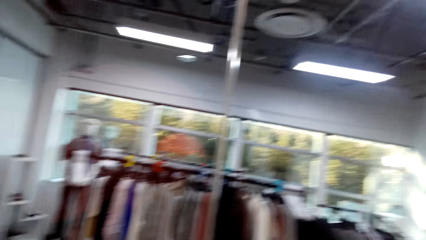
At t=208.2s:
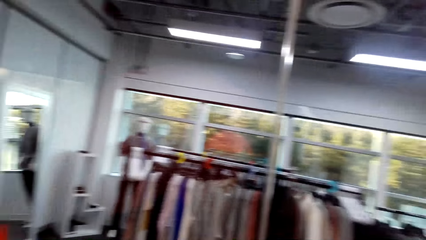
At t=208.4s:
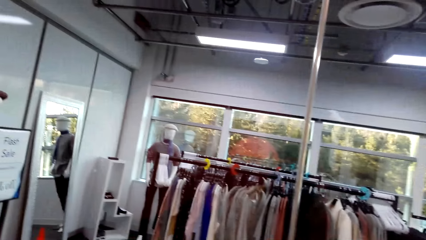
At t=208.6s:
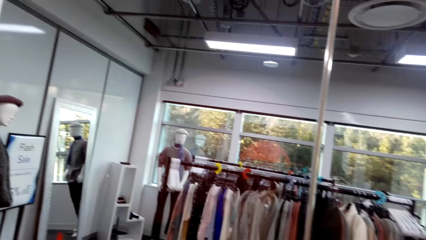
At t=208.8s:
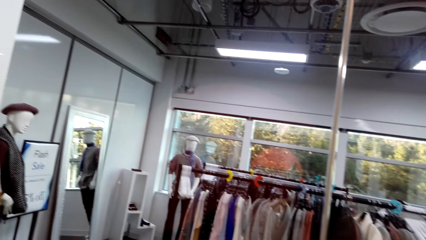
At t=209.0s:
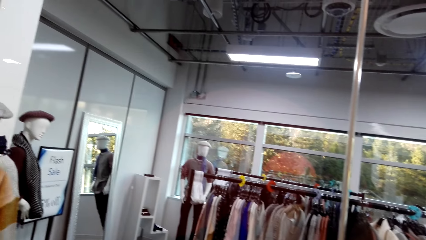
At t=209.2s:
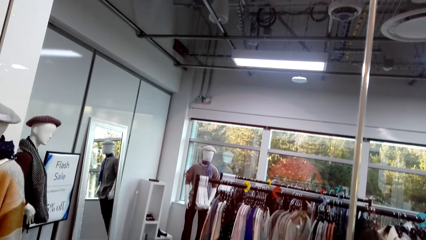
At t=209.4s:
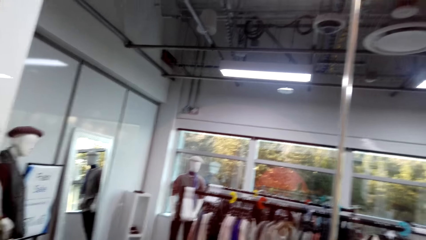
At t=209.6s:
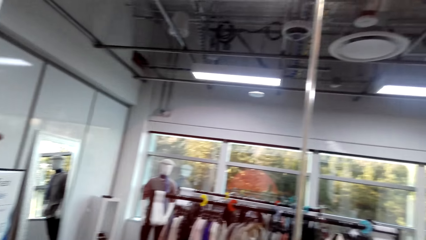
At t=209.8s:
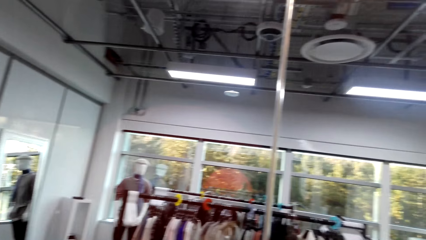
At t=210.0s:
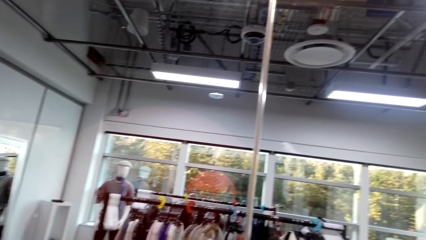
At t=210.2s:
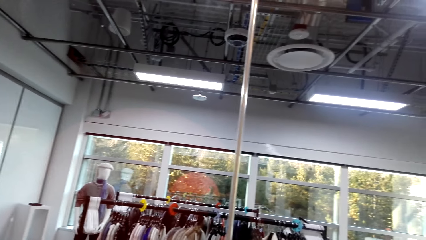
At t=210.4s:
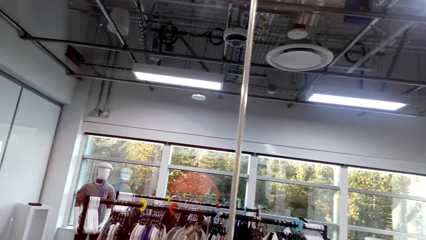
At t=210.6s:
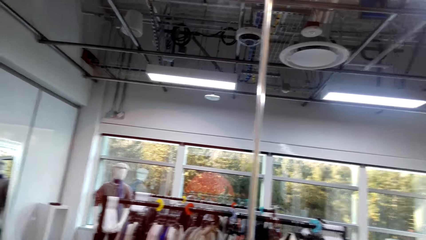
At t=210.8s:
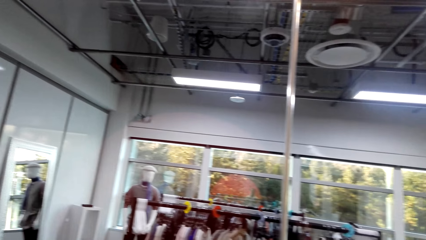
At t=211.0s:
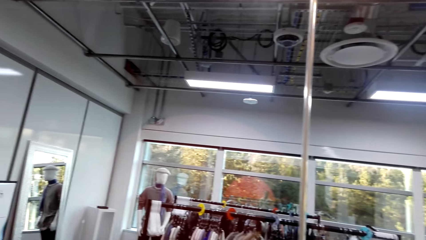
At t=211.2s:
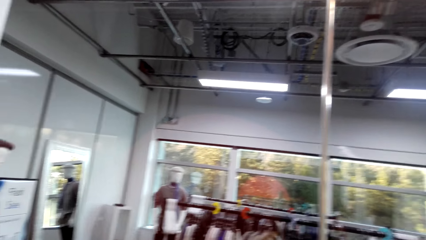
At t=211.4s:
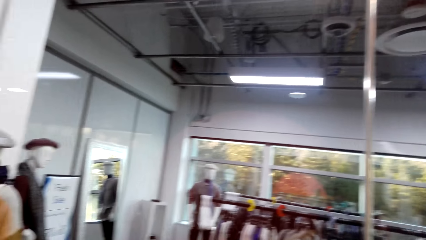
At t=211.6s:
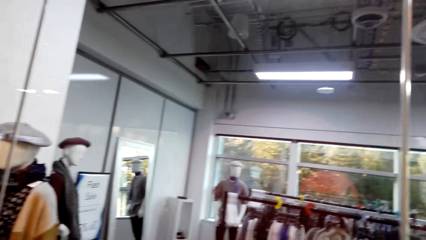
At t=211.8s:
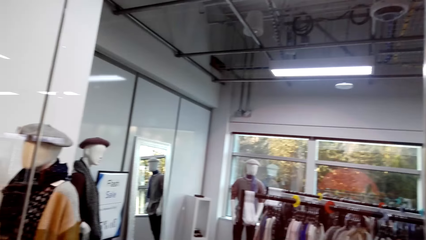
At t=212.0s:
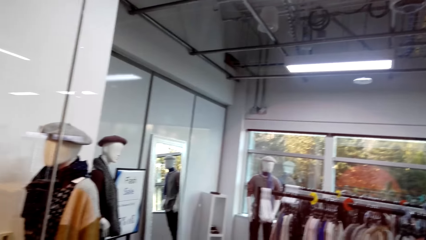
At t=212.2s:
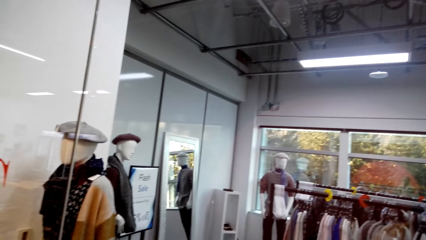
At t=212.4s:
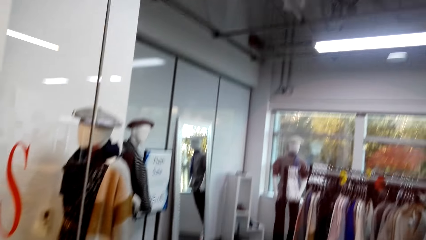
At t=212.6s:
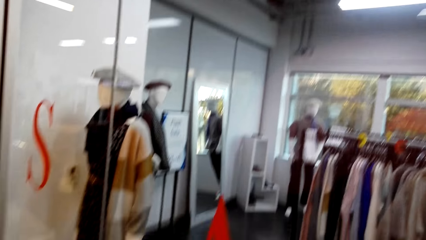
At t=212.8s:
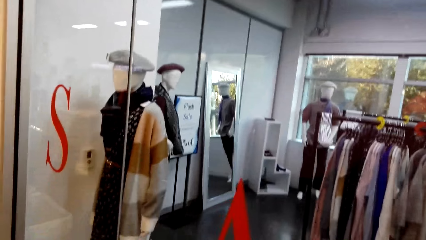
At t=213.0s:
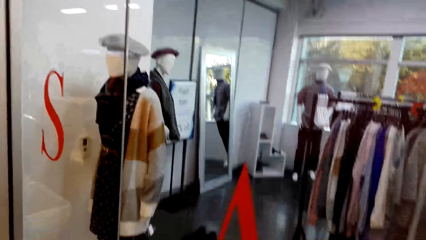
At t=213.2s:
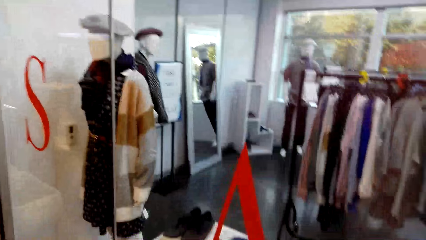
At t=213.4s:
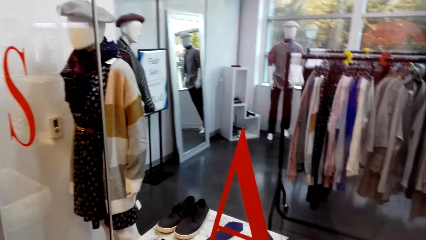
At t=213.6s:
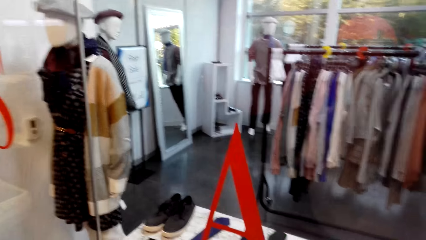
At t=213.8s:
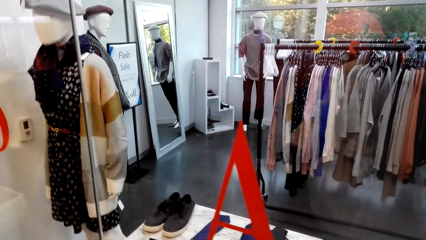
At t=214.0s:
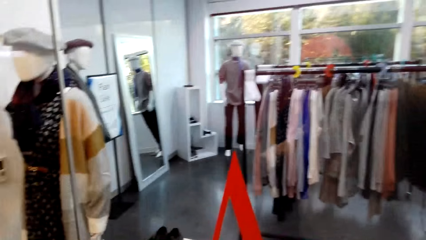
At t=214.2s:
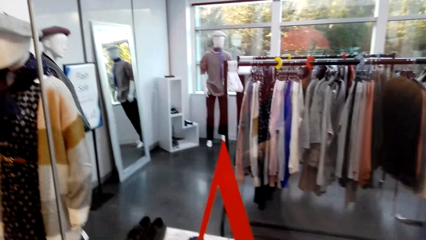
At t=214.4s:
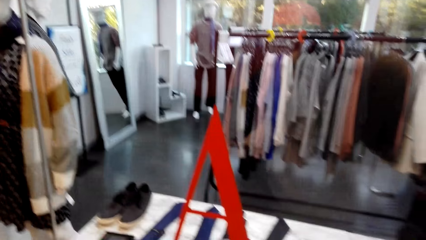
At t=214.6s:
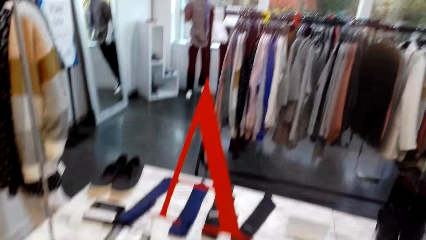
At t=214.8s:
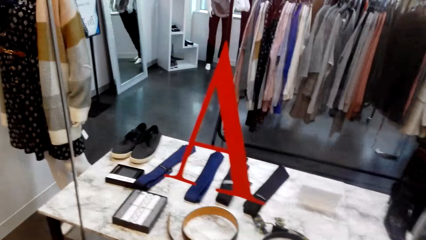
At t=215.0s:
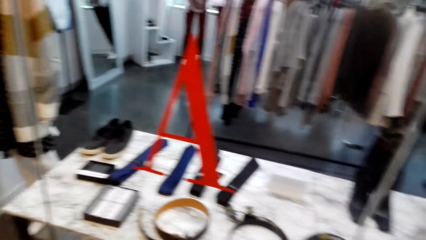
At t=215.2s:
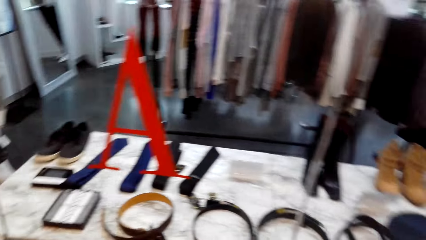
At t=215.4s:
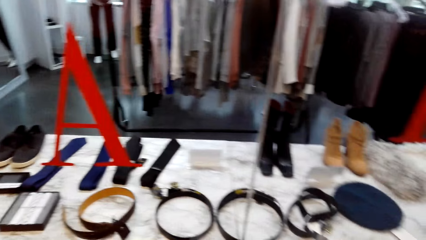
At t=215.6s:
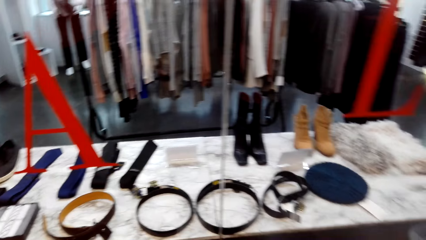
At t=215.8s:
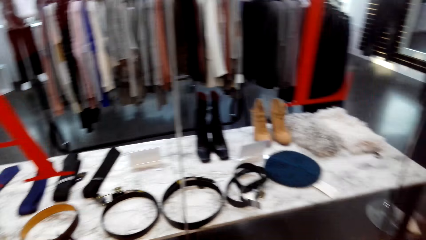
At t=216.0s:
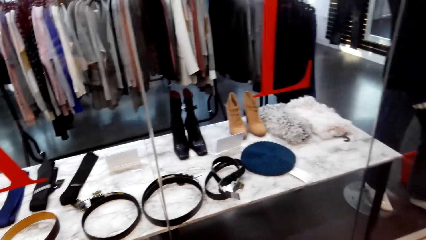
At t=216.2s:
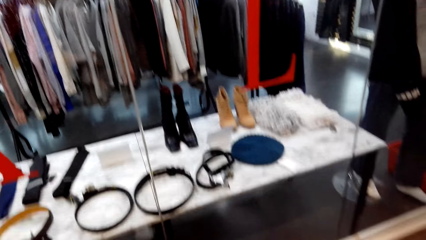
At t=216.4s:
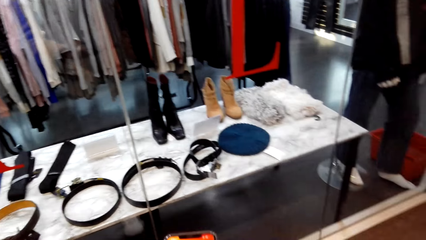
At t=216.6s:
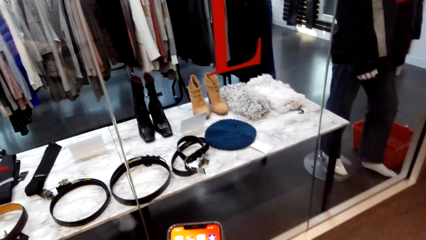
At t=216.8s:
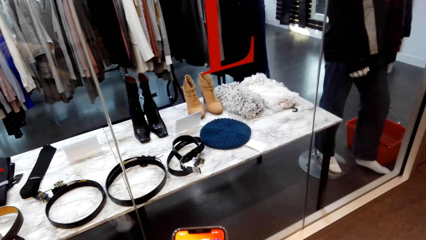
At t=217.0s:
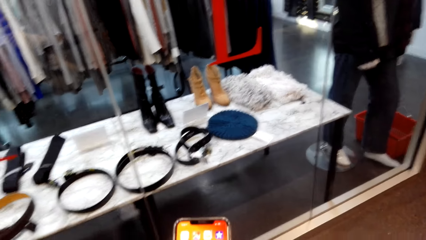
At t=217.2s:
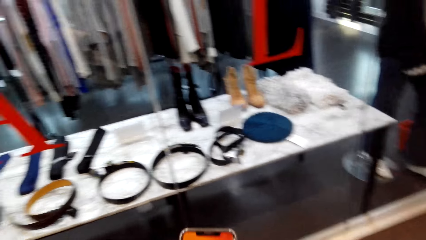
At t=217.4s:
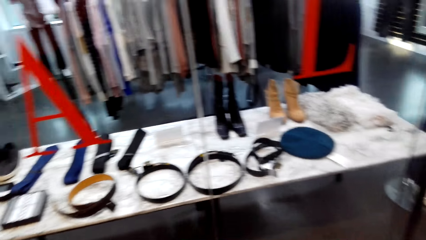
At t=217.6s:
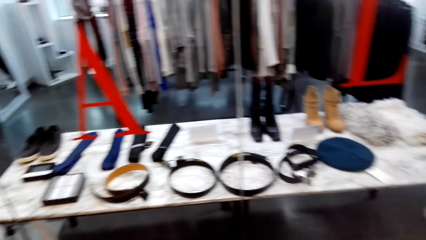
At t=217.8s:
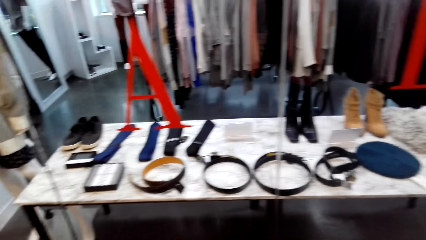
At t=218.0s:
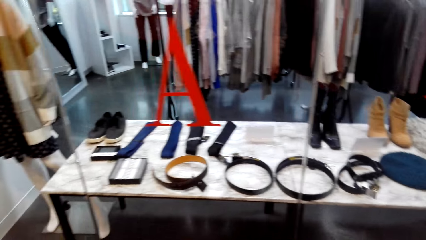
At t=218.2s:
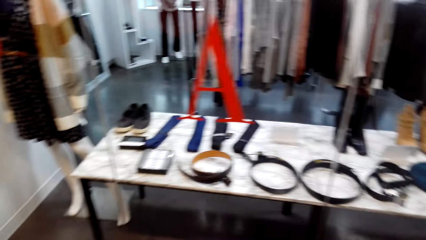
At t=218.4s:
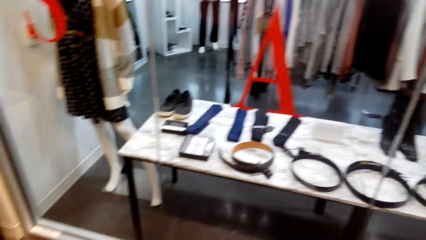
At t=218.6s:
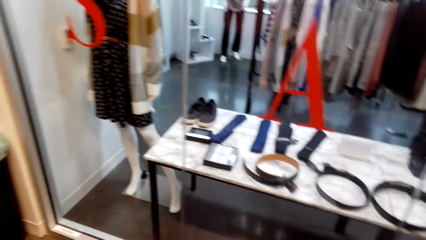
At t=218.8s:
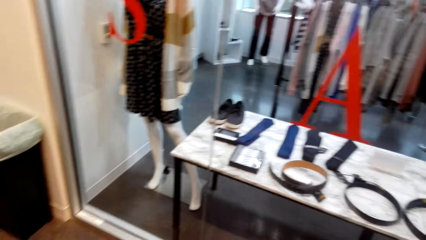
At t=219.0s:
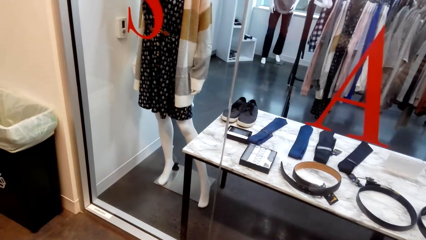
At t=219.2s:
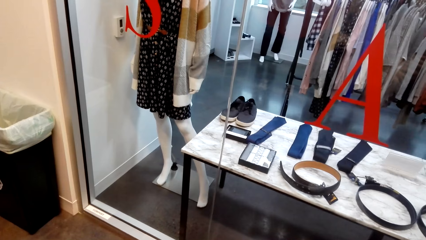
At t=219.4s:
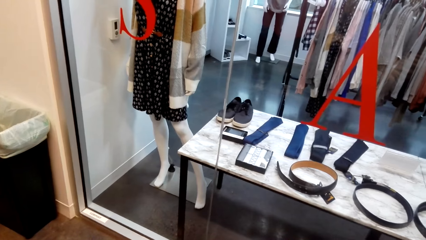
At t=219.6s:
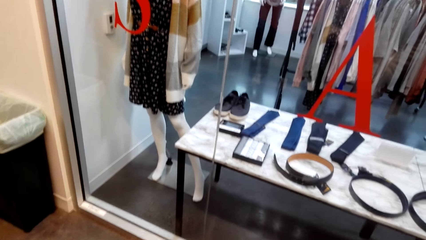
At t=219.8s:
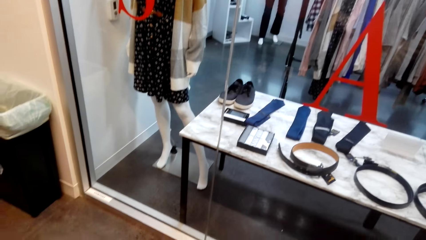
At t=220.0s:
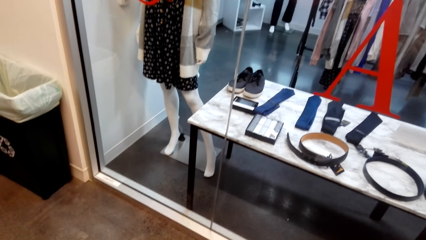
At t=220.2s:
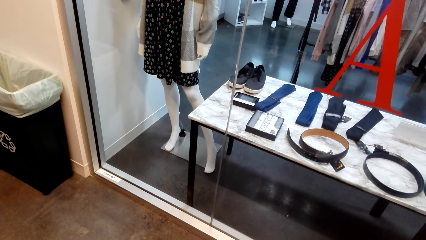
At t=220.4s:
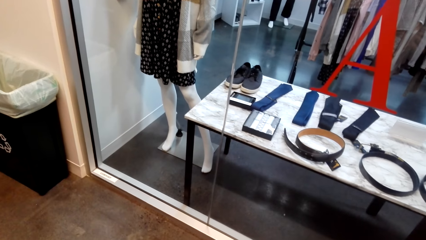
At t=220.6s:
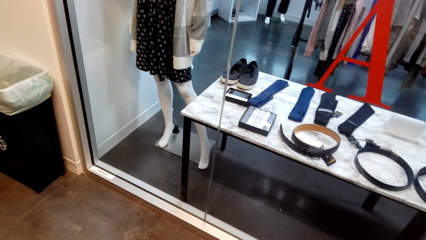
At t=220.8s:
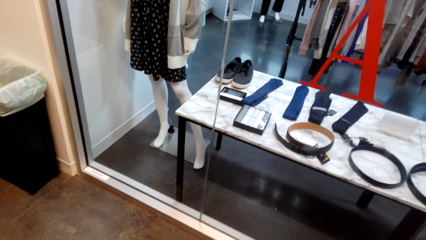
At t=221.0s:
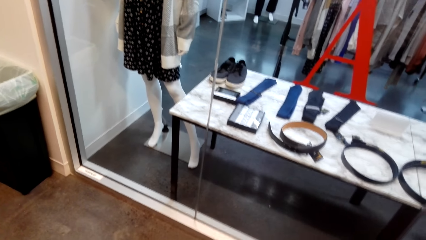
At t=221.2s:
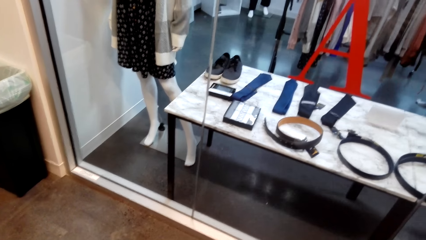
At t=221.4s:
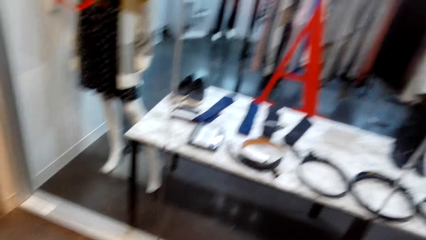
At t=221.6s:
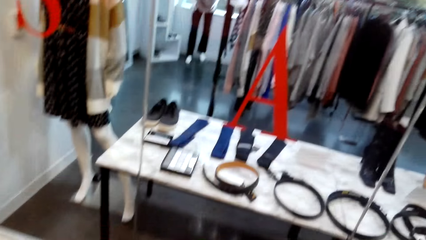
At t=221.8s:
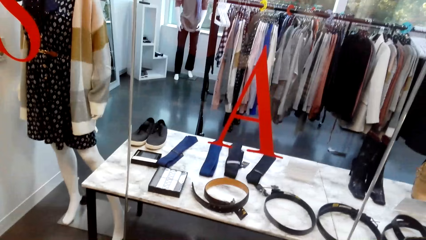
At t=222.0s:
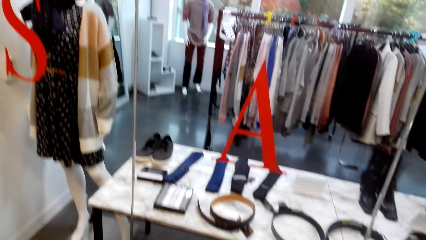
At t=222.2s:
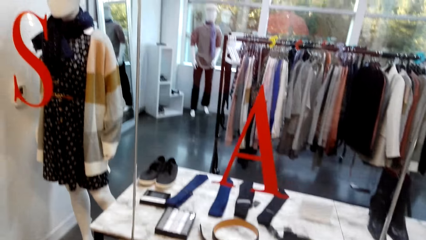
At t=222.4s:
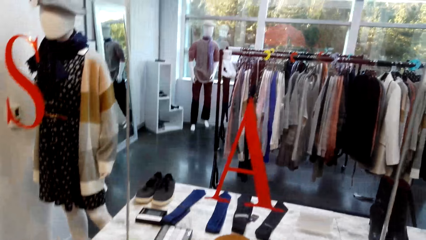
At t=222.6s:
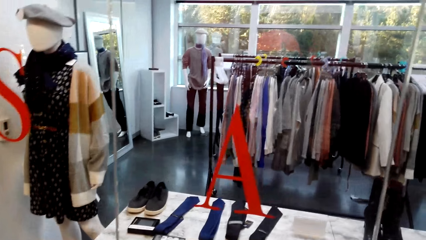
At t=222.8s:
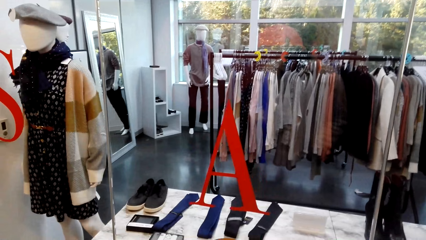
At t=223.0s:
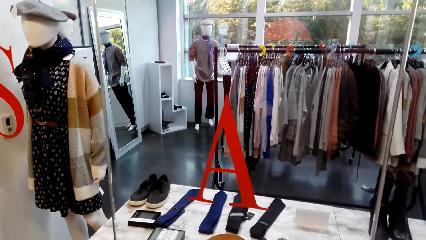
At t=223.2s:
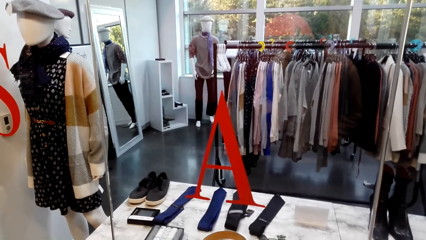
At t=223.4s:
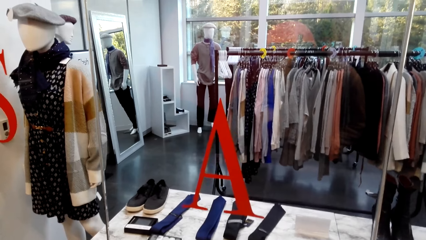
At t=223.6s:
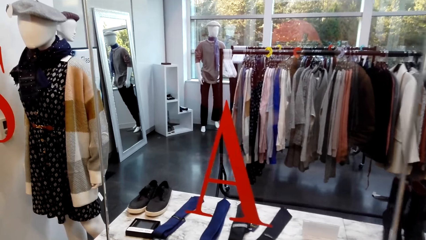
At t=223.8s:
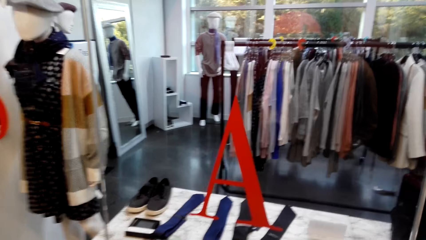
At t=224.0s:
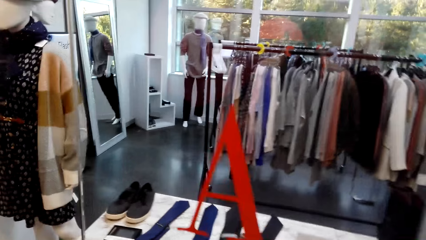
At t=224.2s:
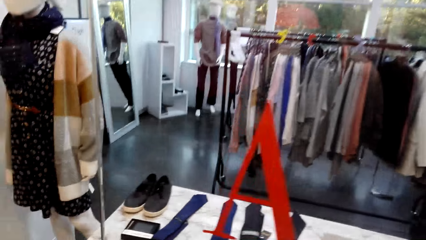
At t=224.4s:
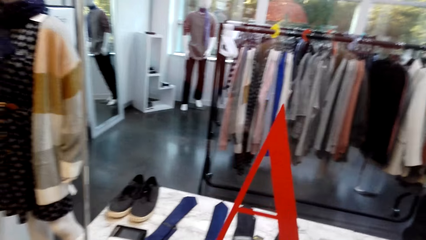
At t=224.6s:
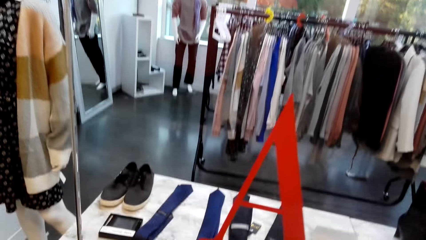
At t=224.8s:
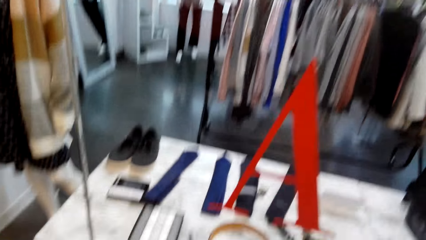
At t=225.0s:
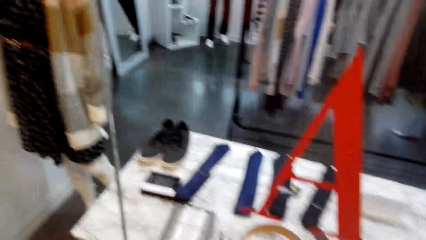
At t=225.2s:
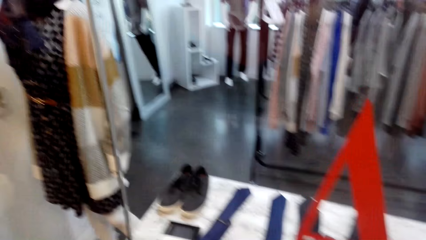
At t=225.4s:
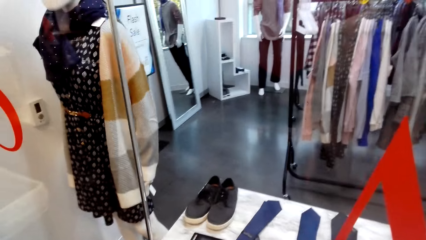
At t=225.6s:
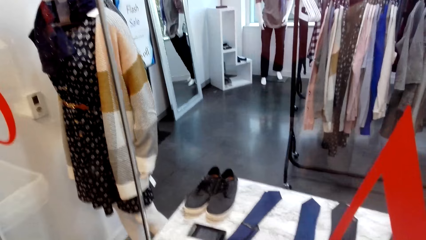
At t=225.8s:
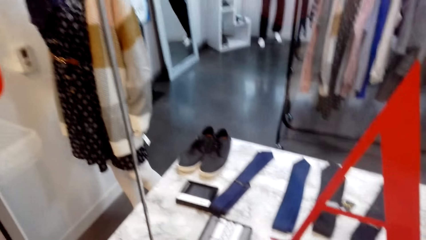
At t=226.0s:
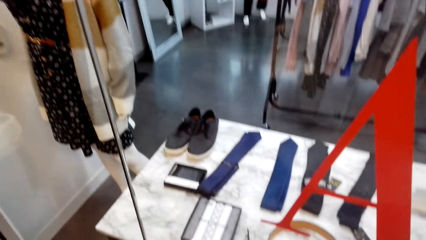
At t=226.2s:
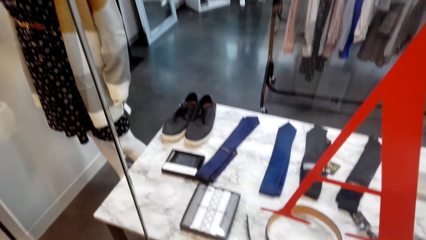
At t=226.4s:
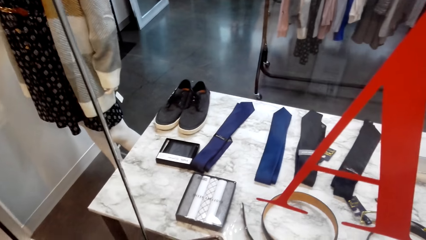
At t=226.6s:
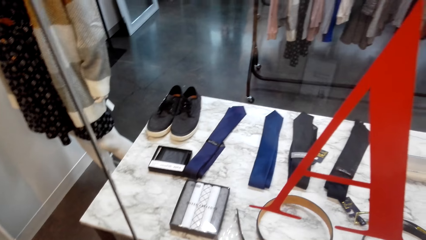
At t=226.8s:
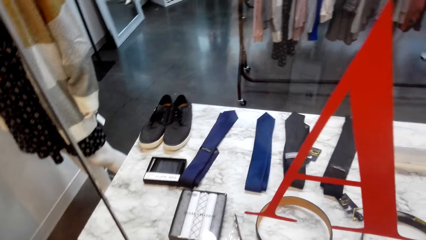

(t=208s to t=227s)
The camera wearer does window shopping. They do window shopping again. They scroll the phone. They lift the phone. They do window shopping. They look around. They do window shopping.
